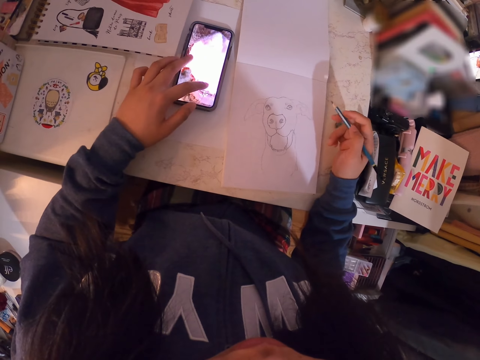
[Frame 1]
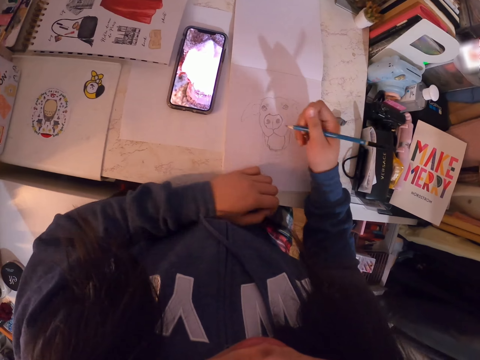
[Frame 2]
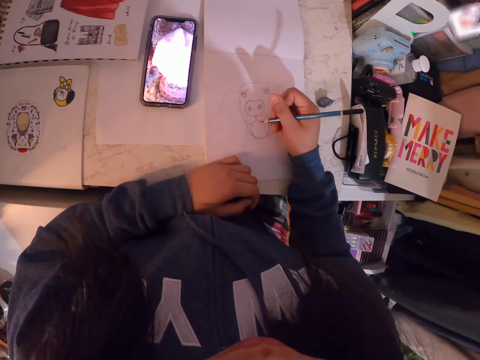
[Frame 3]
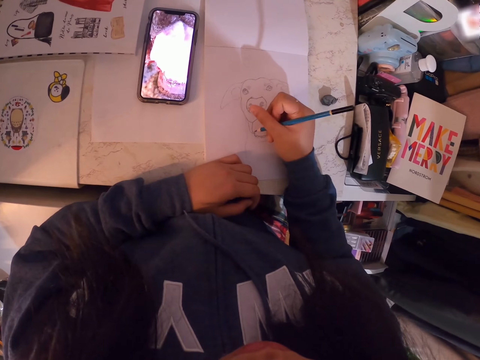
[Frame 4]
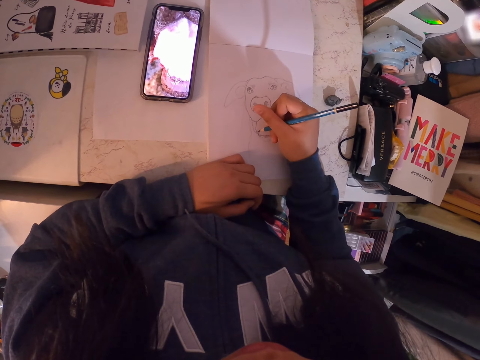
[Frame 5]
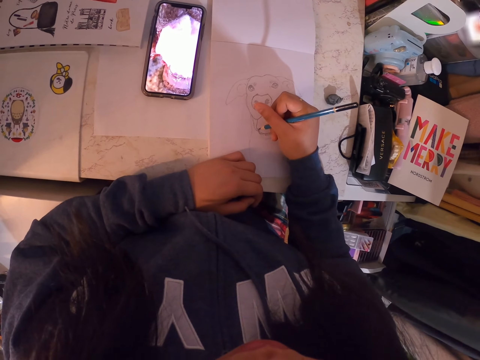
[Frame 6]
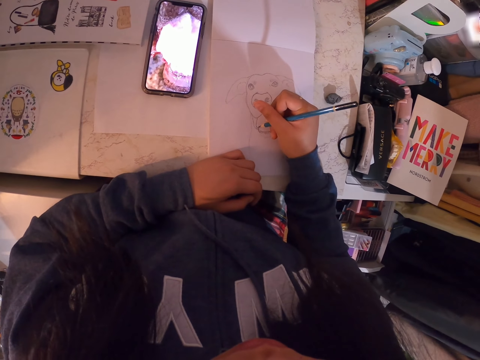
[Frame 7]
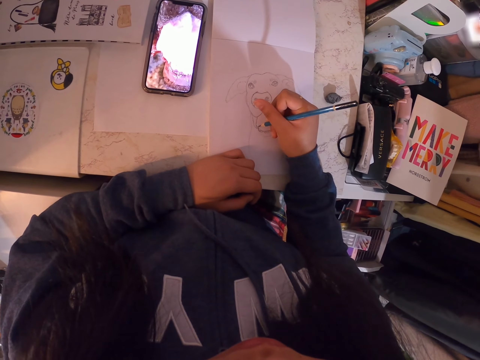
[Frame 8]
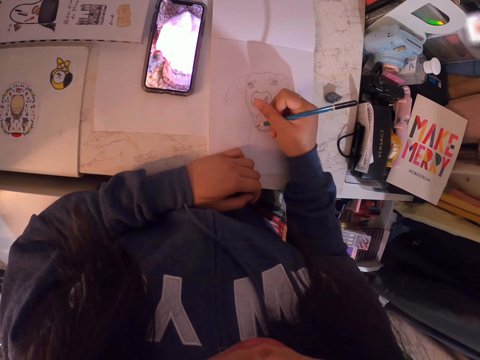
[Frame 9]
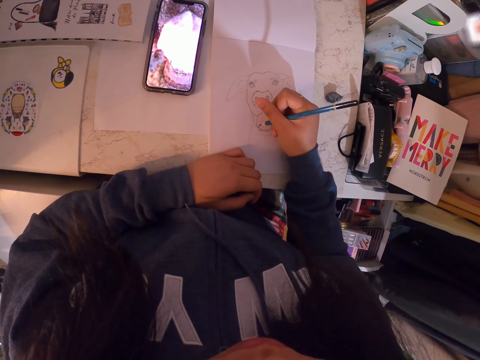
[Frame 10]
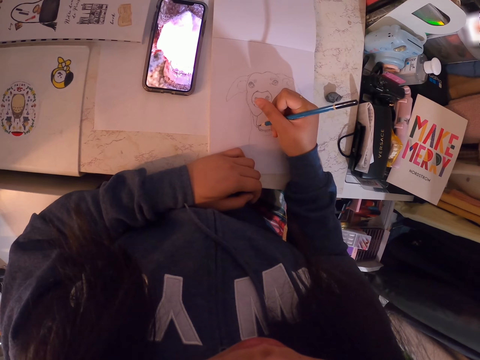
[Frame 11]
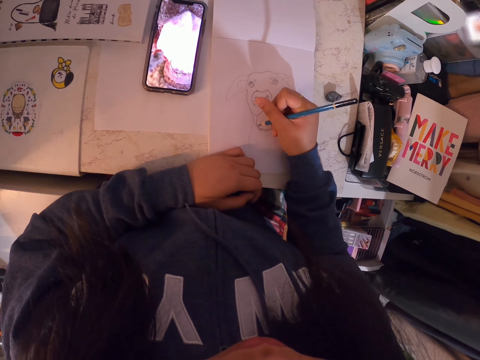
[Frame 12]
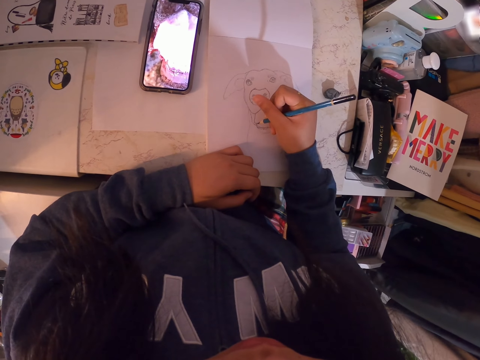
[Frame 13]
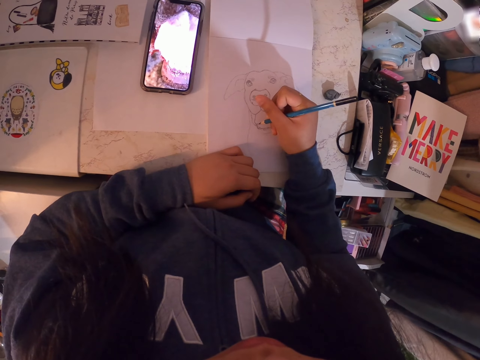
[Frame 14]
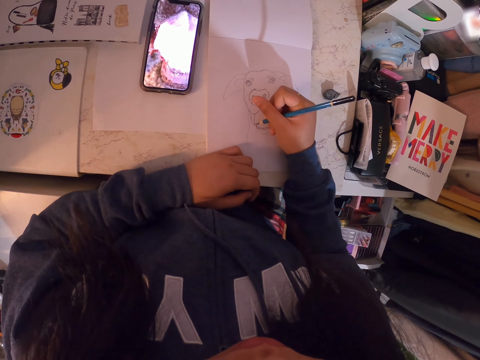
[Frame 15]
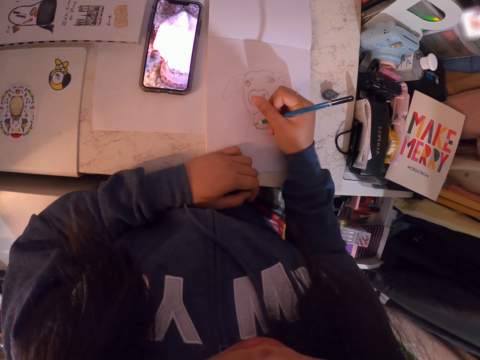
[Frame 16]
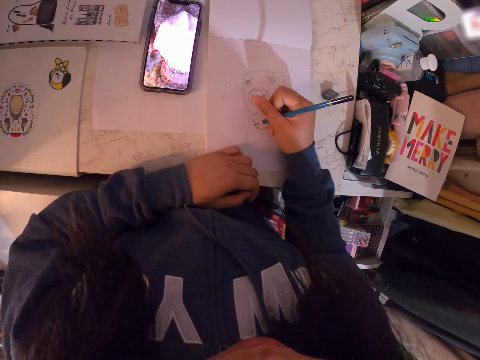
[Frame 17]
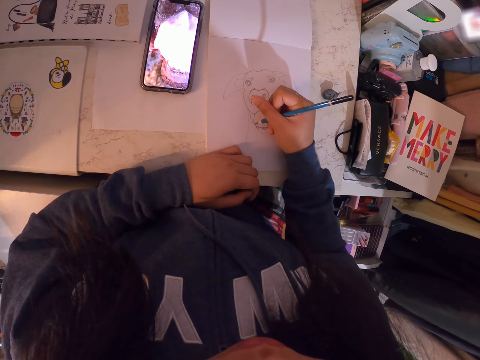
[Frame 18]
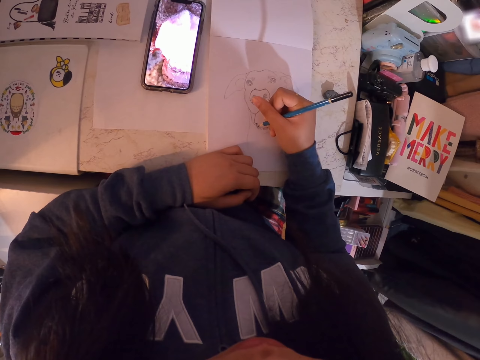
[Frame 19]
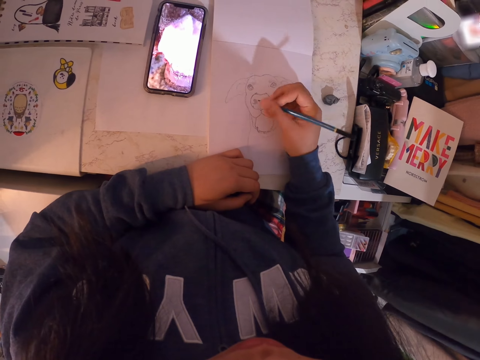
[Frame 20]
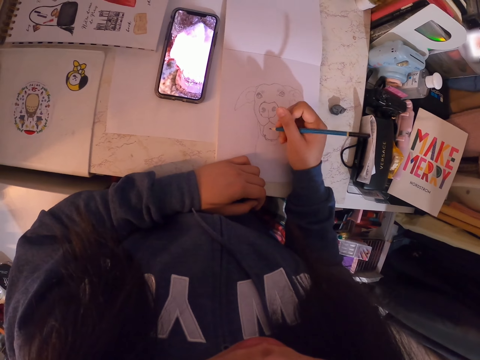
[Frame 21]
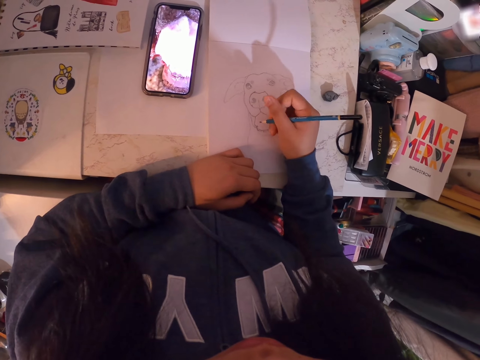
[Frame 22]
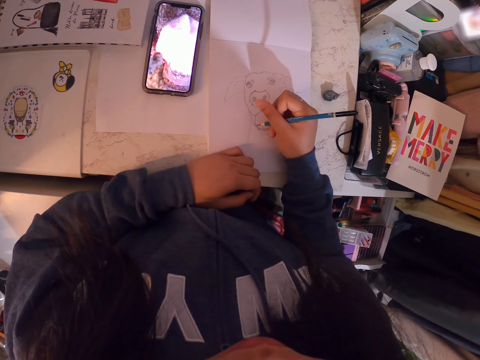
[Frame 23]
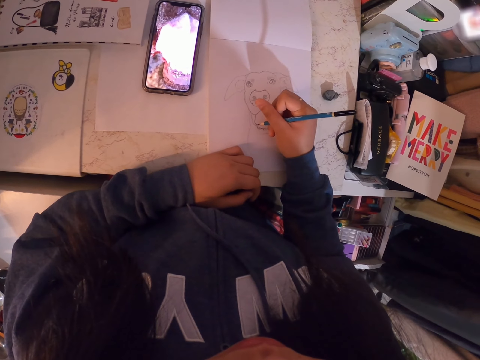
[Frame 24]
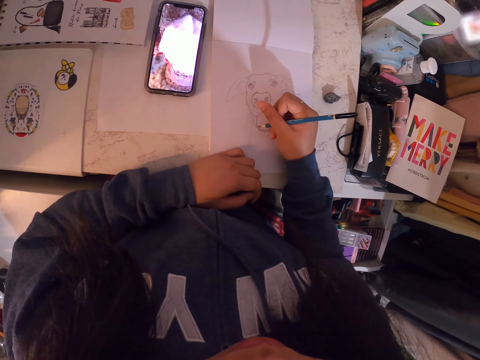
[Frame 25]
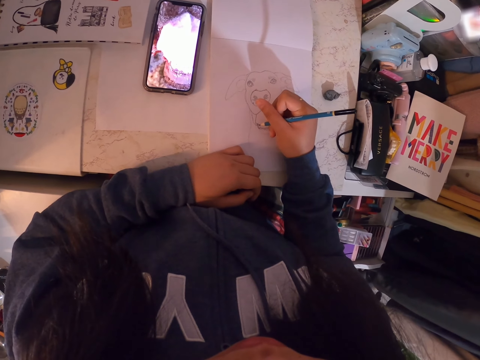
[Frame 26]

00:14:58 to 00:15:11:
The camera wearer zooms in the image on the phone. They draw the image on a paper.

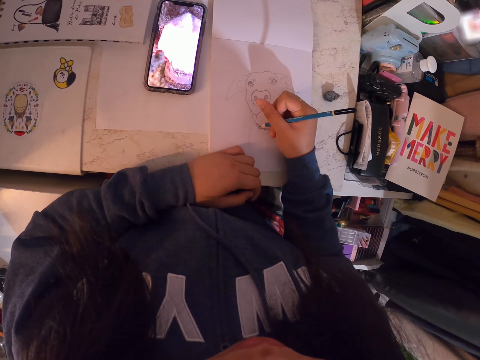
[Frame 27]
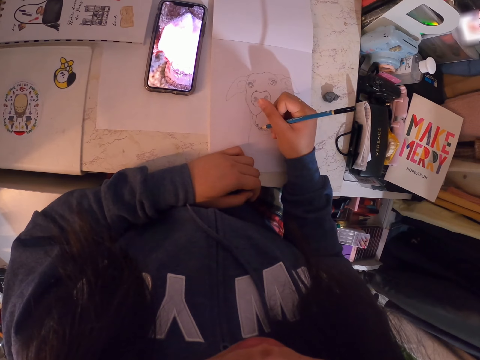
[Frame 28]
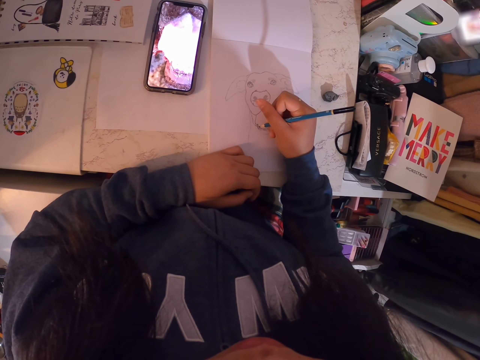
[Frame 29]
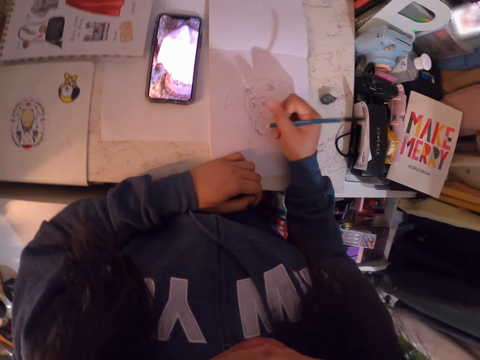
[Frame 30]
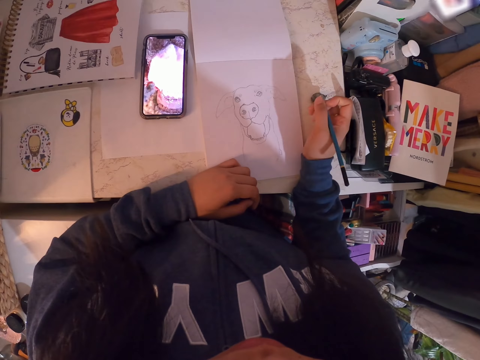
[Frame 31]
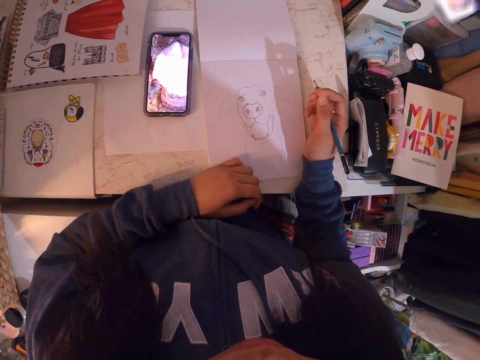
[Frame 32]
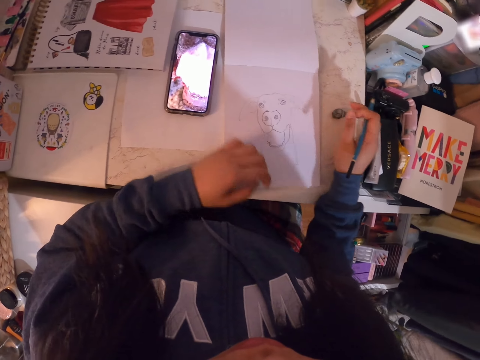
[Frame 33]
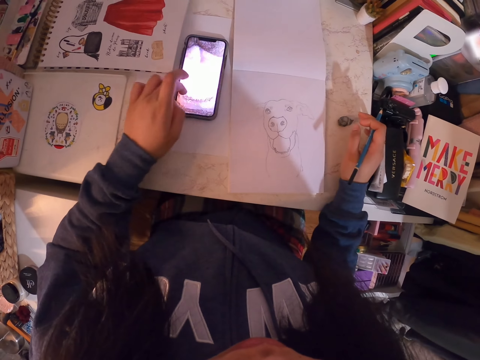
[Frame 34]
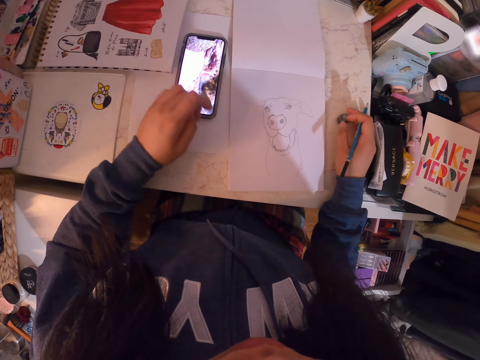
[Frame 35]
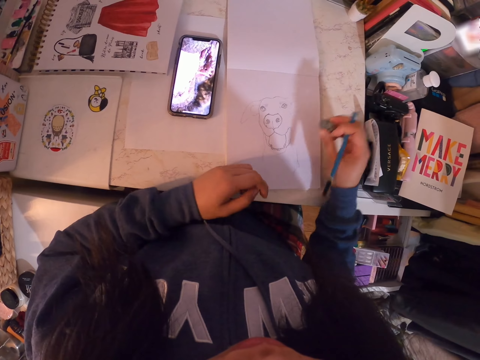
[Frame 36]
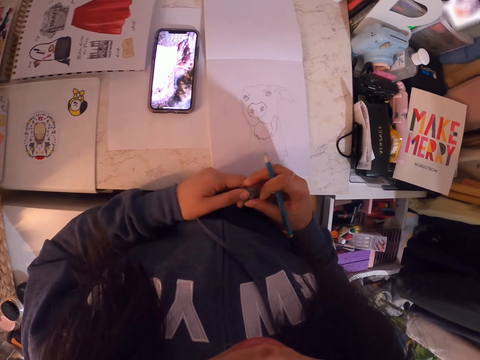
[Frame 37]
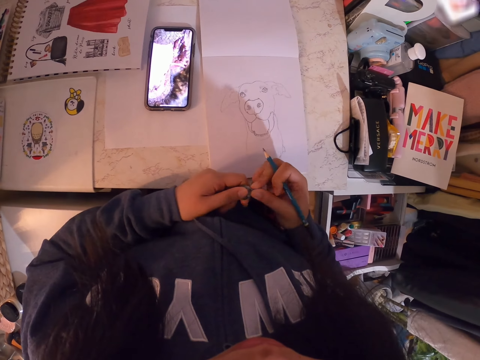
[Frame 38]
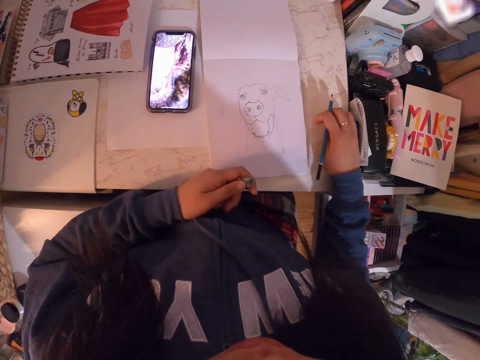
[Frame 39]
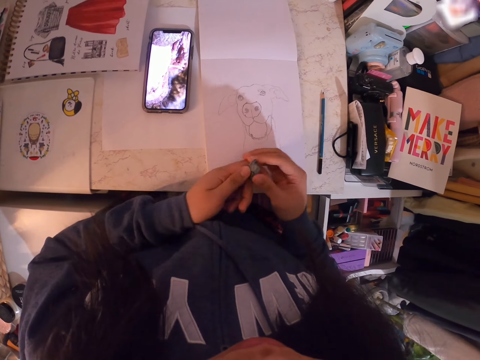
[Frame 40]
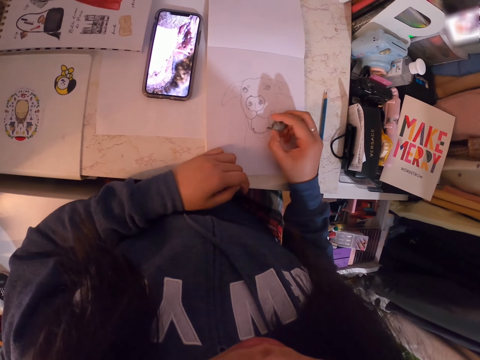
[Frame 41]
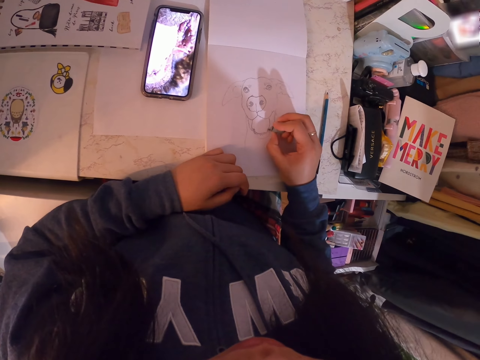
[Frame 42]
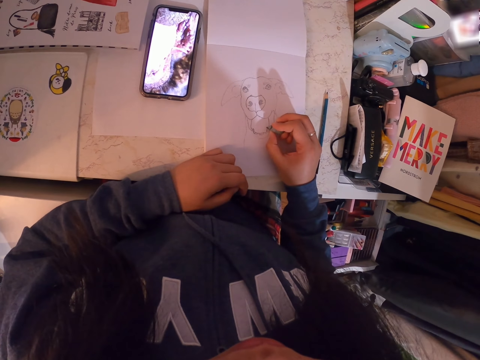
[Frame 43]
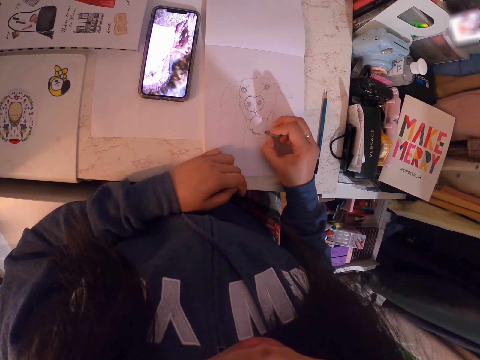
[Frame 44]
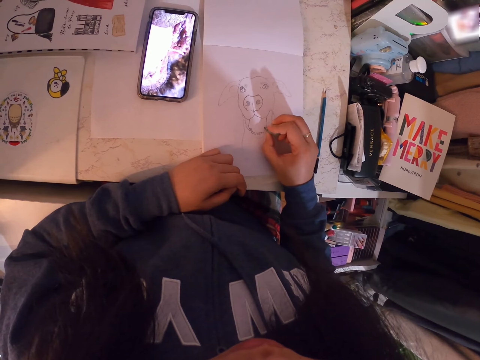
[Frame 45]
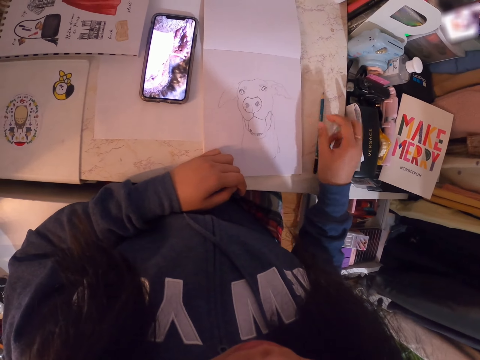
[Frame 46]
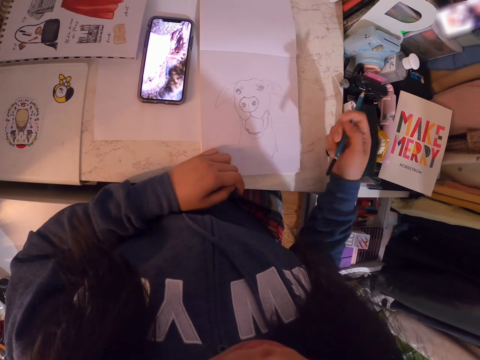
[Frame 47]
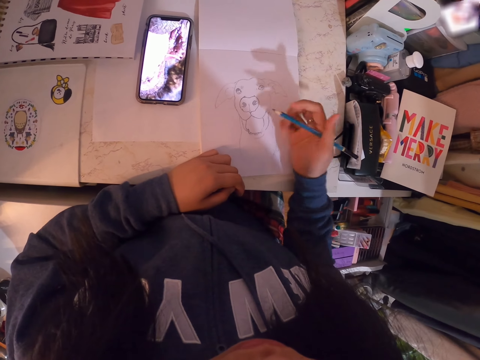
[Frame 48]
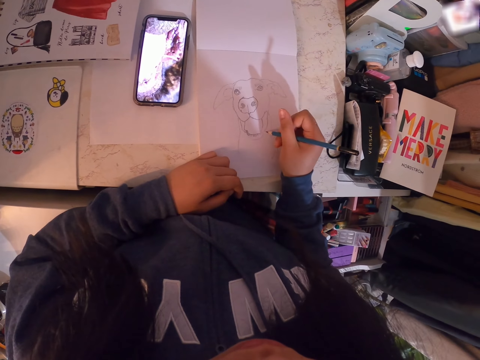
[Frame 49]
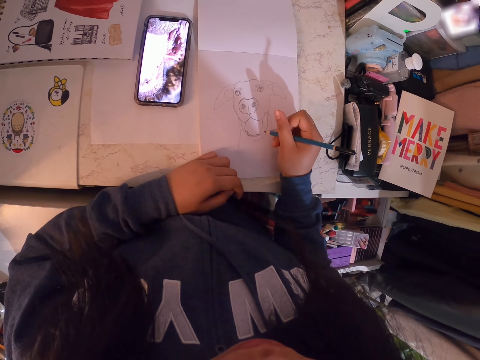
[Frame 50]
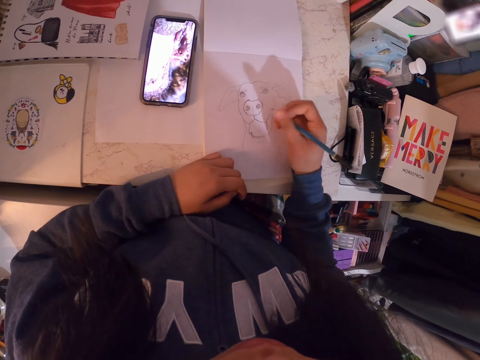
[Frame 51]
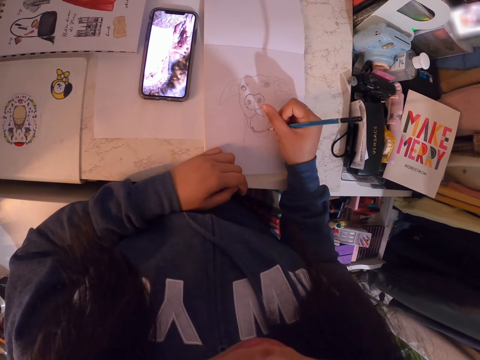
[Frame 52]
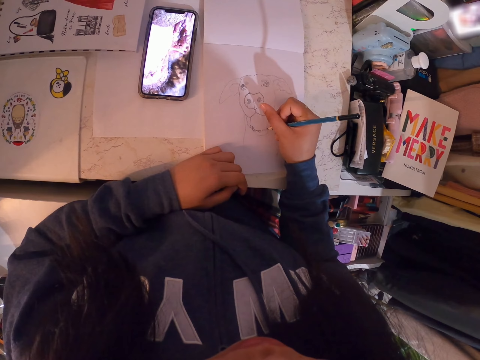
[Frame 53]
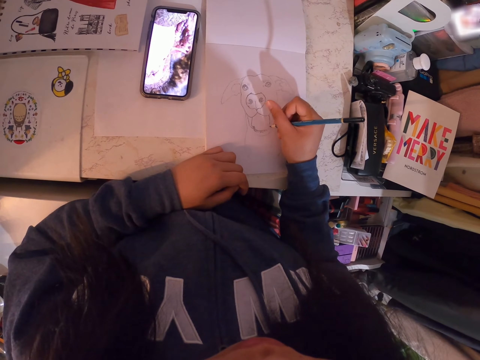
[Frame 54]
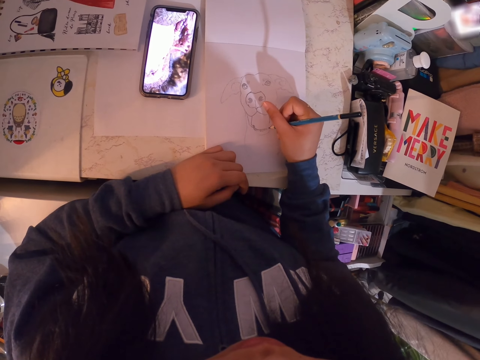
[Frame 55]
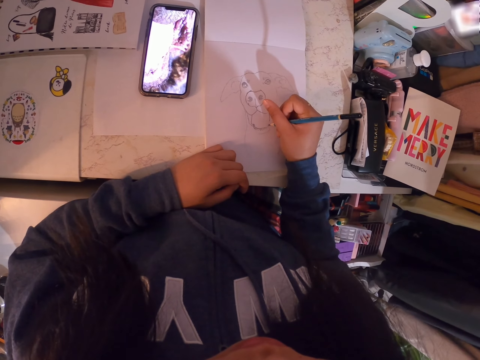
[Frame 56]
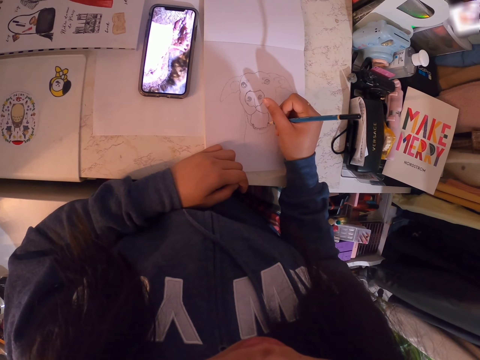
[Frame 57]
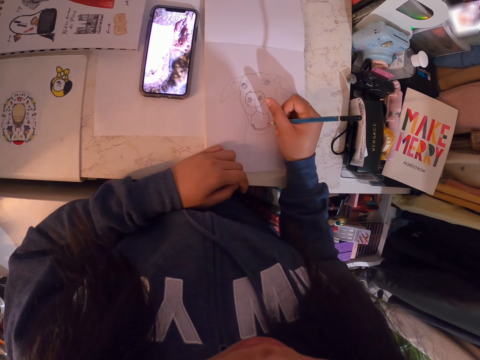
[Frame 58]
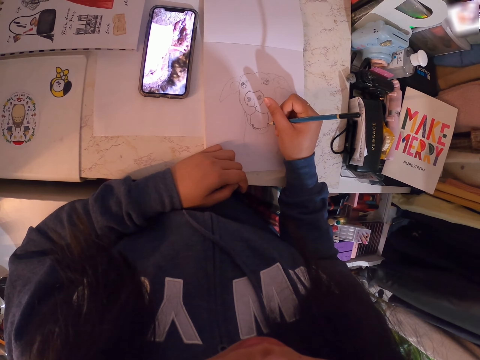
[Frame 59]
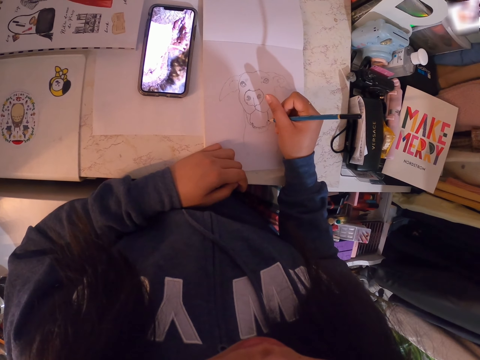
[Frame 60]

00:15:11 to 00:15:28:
The camera wearer stares at the image. They operate a phone and scroll the screen. They pick up a rubber. They hold the rubber with the left hand. They drop the rubber. They place the pencil down. They rub the image. They throw off the rubber. They pick up the pencil. They draw the image on a paper.
